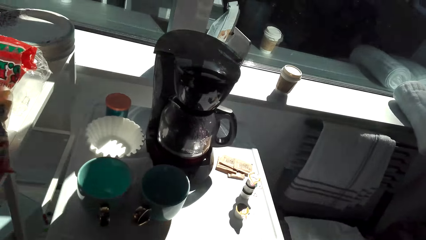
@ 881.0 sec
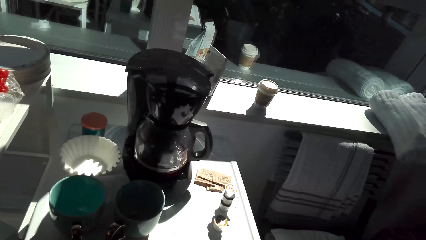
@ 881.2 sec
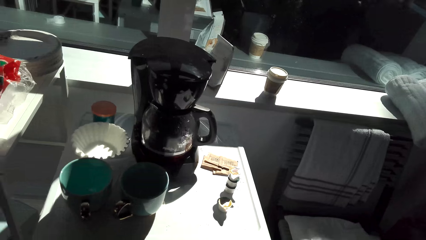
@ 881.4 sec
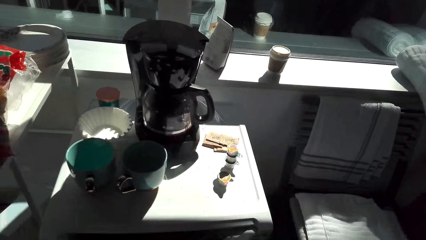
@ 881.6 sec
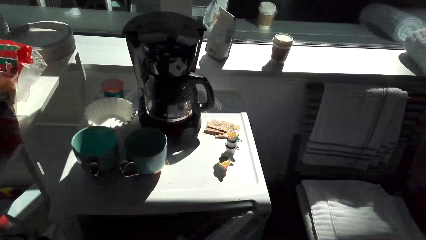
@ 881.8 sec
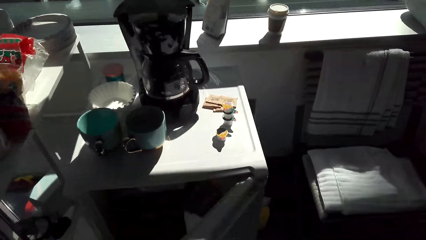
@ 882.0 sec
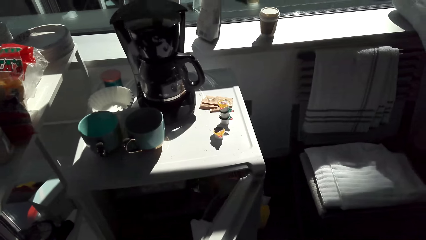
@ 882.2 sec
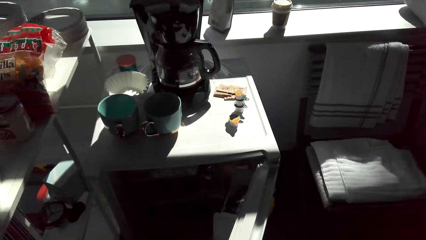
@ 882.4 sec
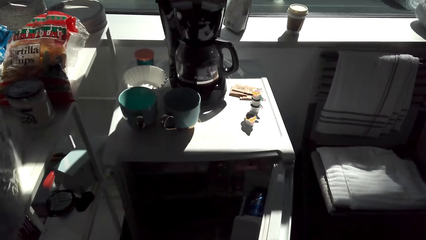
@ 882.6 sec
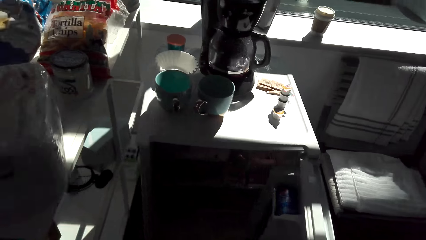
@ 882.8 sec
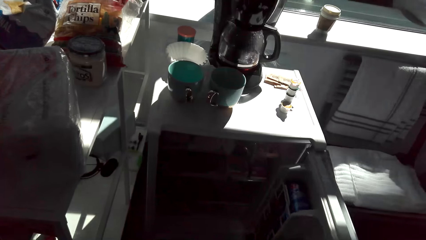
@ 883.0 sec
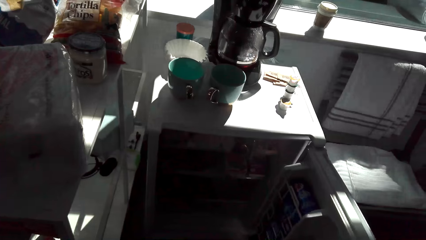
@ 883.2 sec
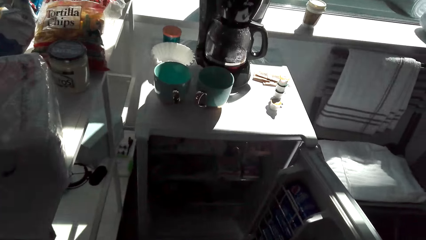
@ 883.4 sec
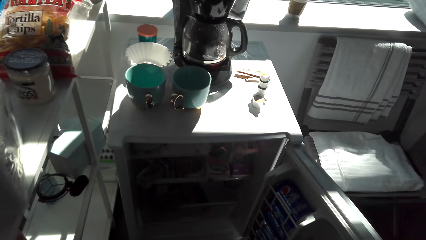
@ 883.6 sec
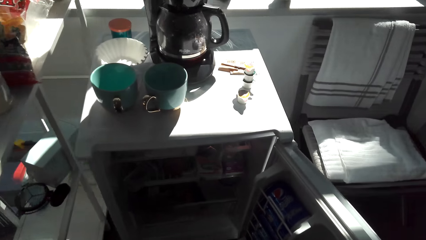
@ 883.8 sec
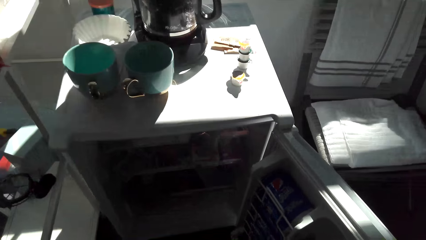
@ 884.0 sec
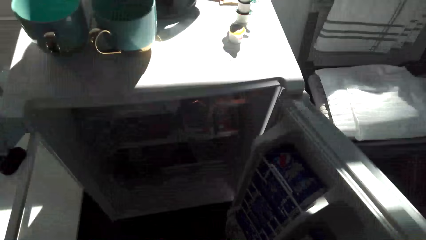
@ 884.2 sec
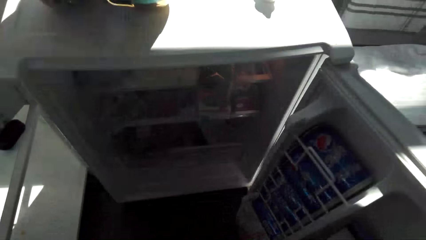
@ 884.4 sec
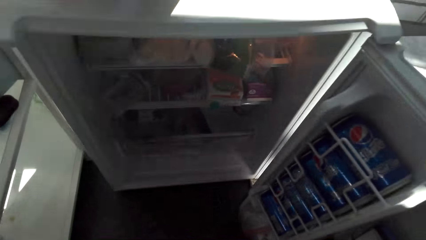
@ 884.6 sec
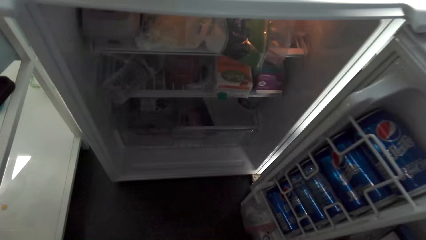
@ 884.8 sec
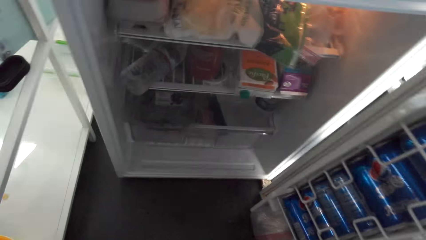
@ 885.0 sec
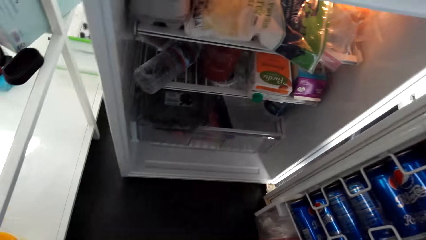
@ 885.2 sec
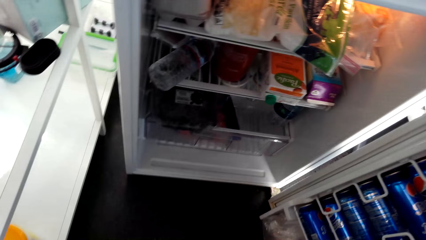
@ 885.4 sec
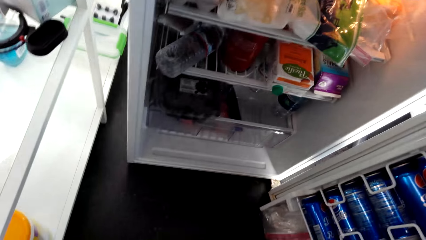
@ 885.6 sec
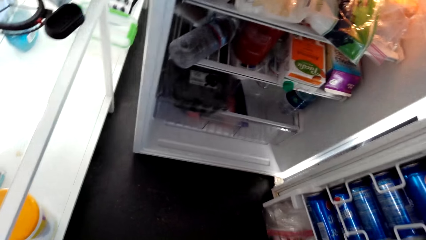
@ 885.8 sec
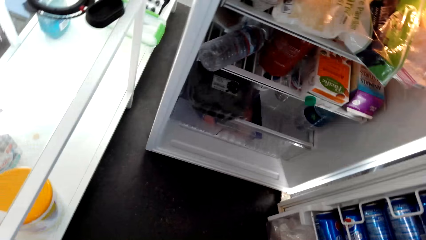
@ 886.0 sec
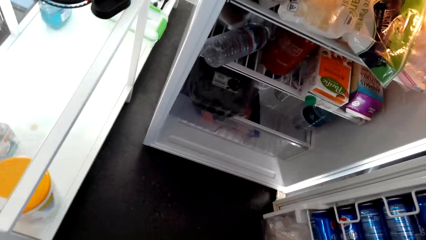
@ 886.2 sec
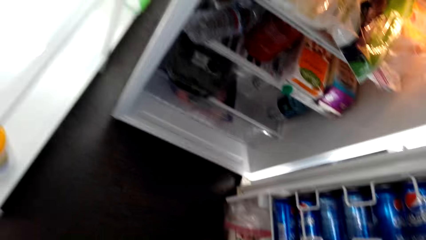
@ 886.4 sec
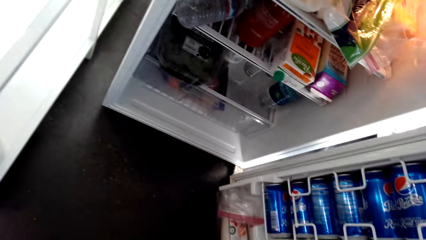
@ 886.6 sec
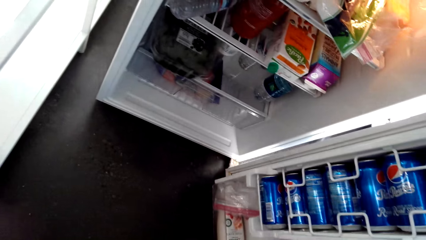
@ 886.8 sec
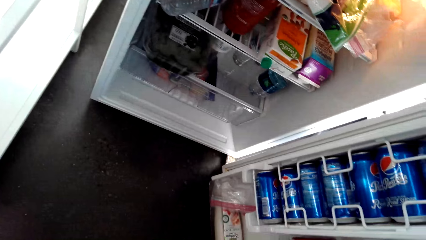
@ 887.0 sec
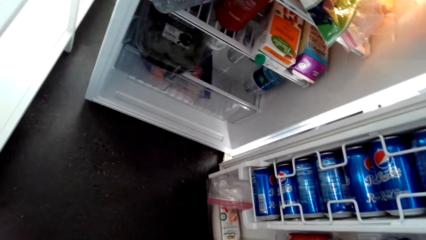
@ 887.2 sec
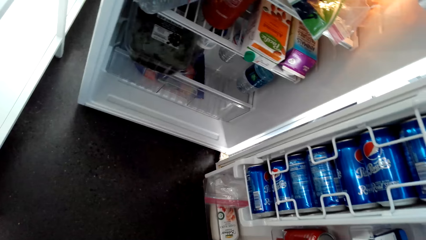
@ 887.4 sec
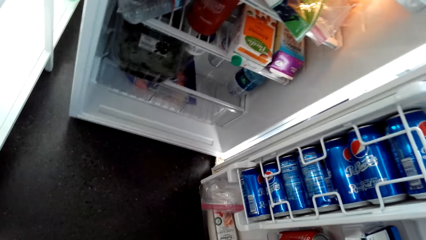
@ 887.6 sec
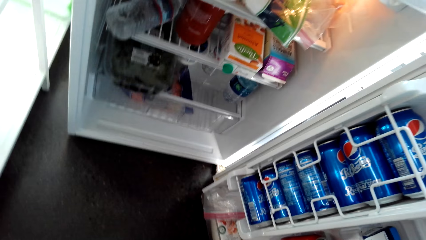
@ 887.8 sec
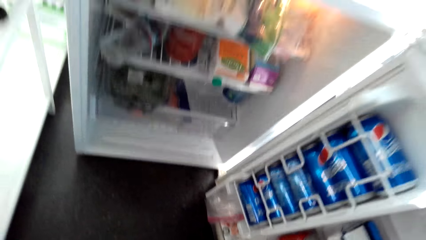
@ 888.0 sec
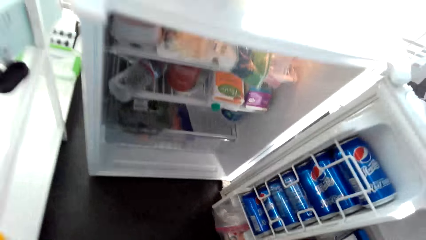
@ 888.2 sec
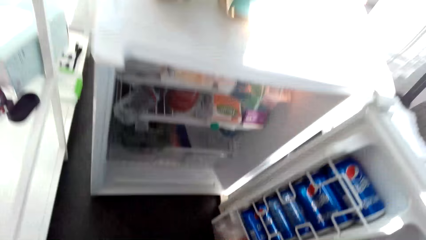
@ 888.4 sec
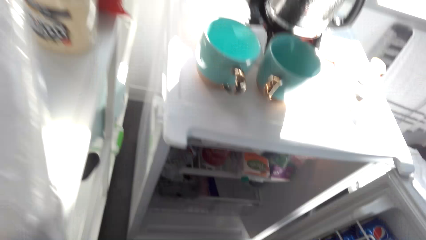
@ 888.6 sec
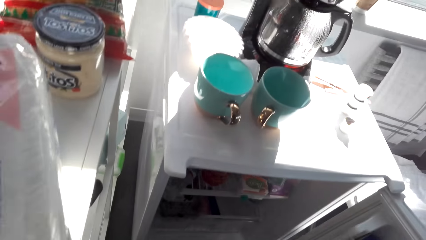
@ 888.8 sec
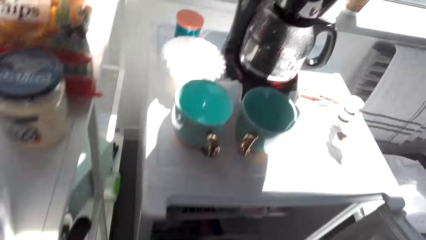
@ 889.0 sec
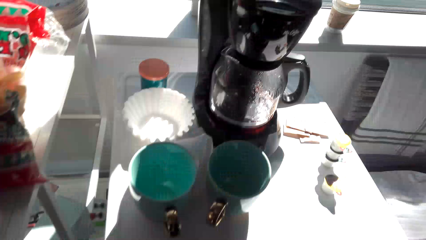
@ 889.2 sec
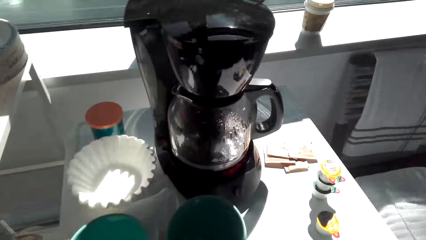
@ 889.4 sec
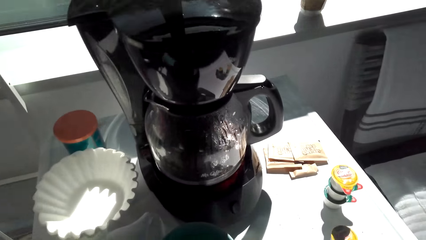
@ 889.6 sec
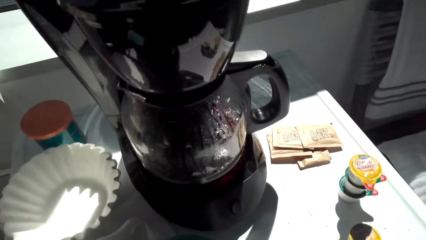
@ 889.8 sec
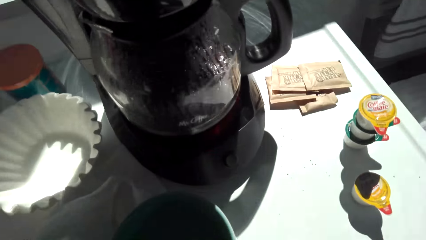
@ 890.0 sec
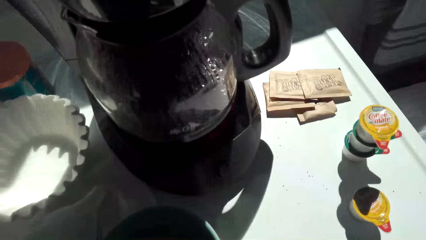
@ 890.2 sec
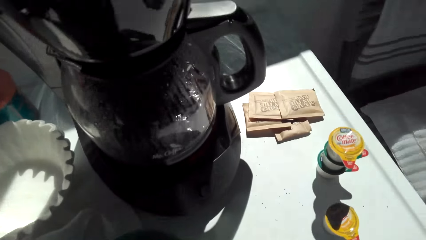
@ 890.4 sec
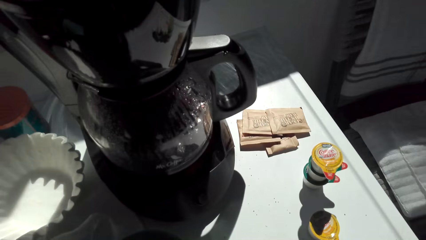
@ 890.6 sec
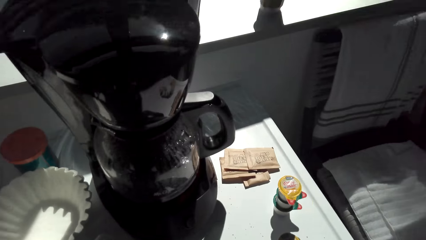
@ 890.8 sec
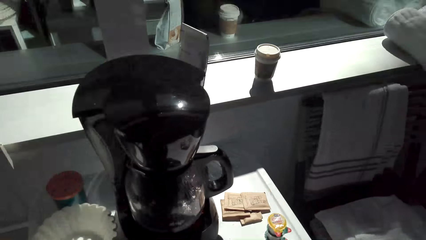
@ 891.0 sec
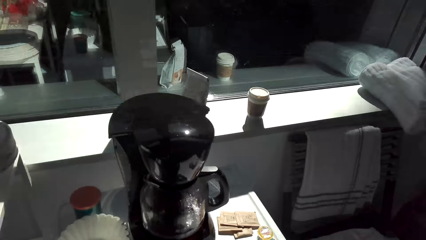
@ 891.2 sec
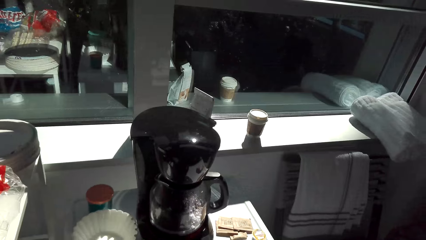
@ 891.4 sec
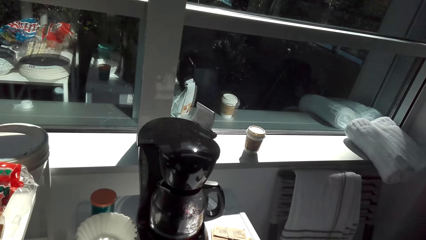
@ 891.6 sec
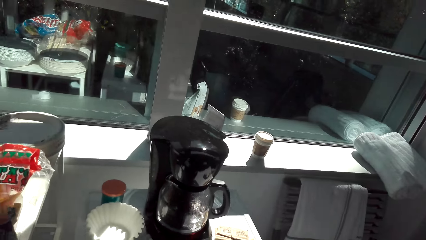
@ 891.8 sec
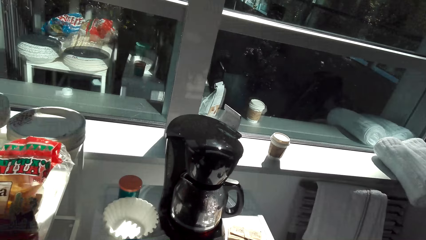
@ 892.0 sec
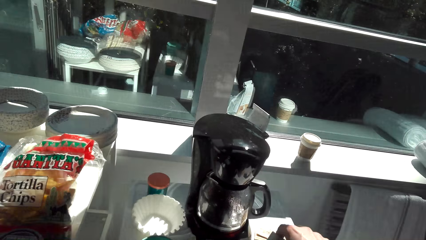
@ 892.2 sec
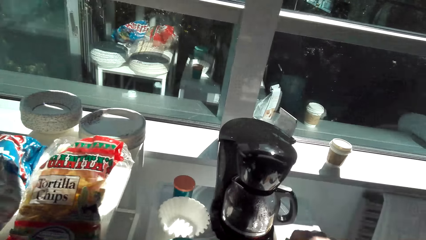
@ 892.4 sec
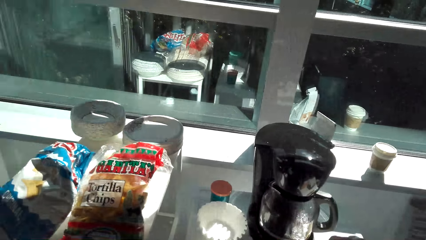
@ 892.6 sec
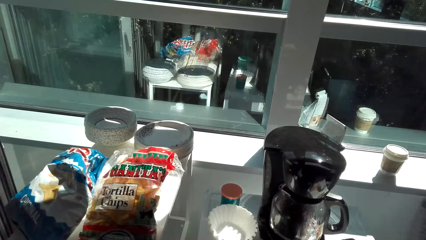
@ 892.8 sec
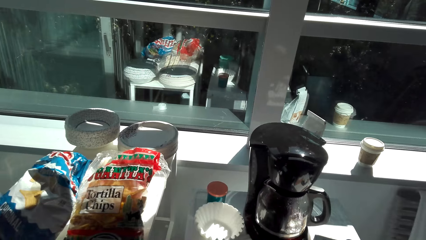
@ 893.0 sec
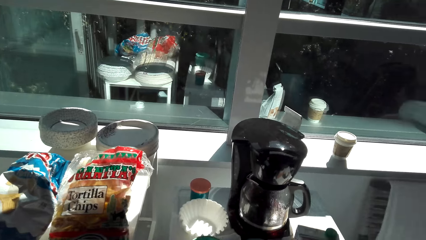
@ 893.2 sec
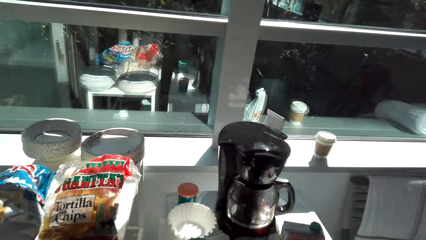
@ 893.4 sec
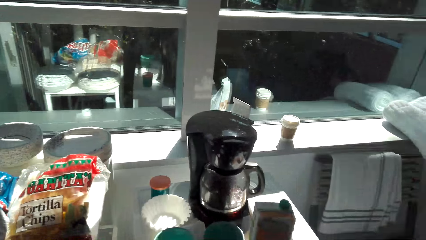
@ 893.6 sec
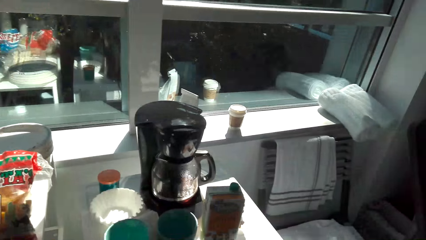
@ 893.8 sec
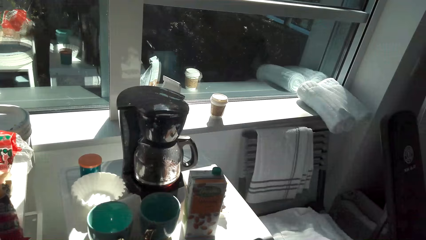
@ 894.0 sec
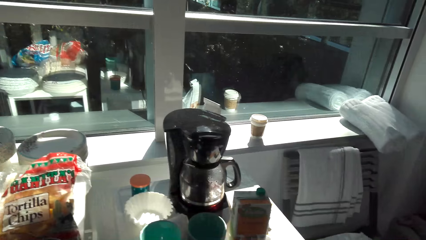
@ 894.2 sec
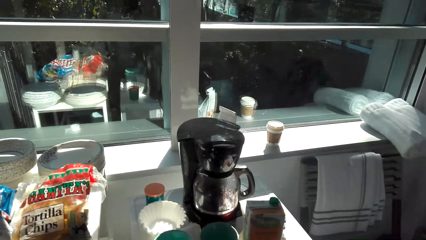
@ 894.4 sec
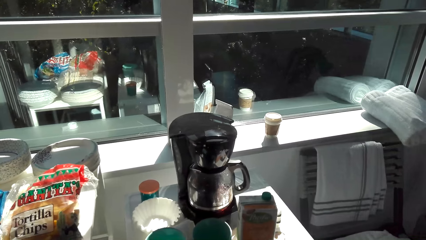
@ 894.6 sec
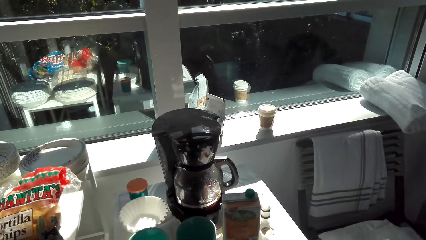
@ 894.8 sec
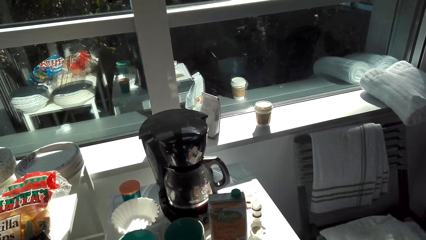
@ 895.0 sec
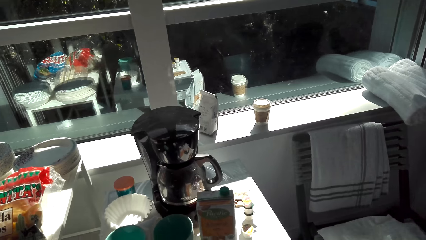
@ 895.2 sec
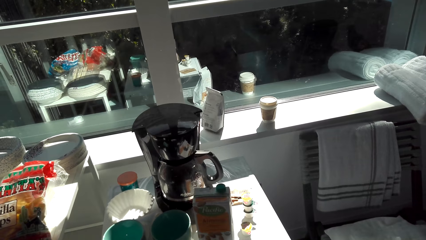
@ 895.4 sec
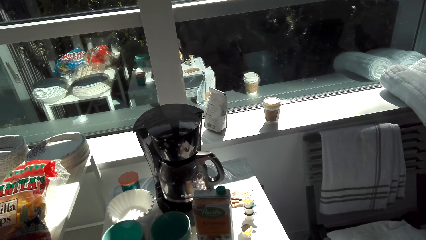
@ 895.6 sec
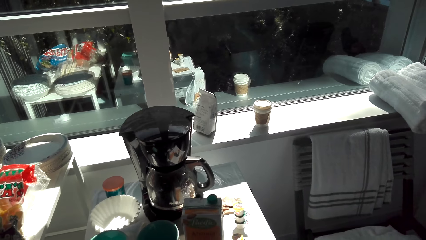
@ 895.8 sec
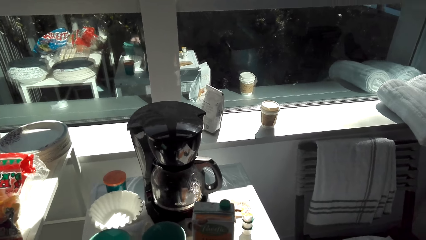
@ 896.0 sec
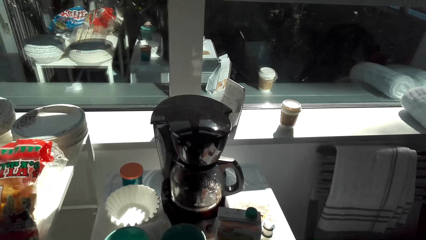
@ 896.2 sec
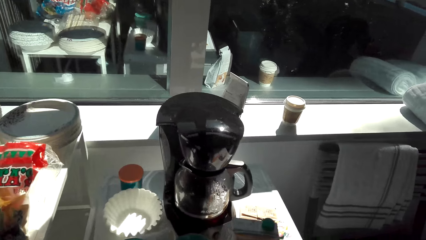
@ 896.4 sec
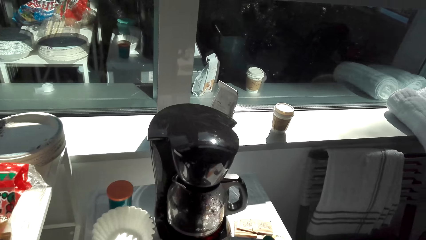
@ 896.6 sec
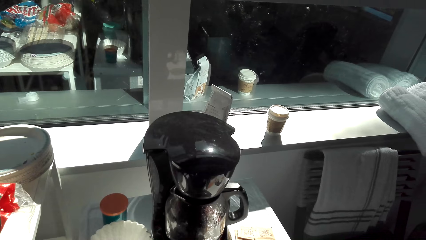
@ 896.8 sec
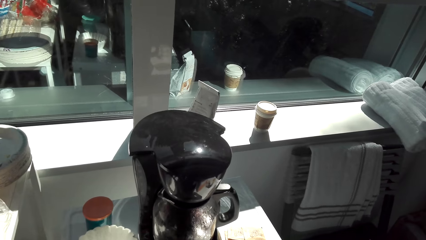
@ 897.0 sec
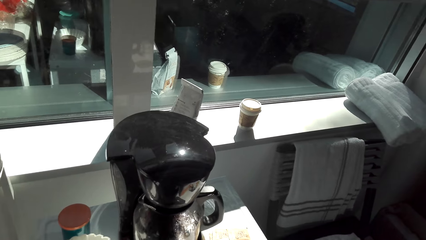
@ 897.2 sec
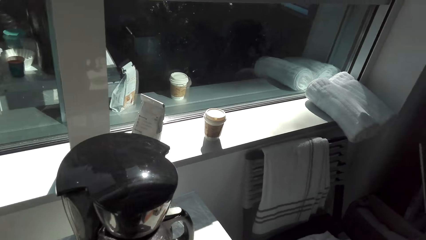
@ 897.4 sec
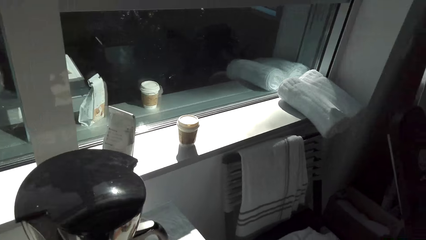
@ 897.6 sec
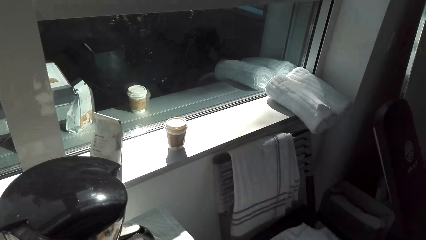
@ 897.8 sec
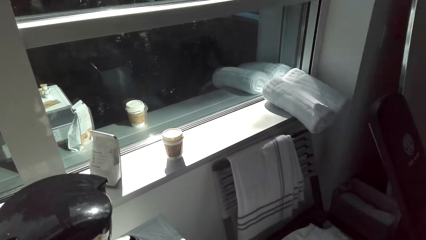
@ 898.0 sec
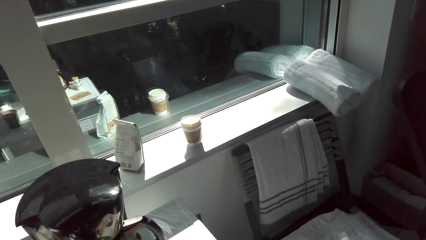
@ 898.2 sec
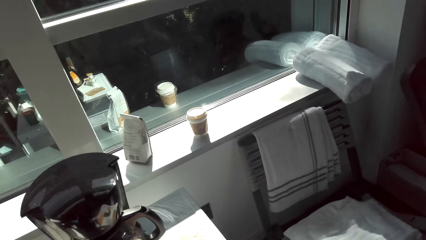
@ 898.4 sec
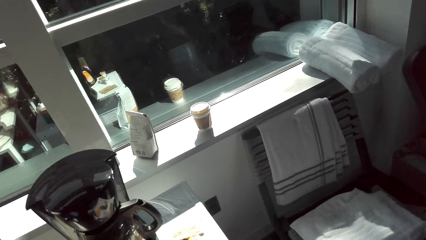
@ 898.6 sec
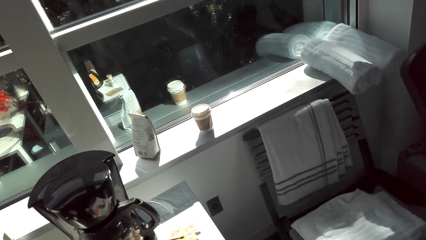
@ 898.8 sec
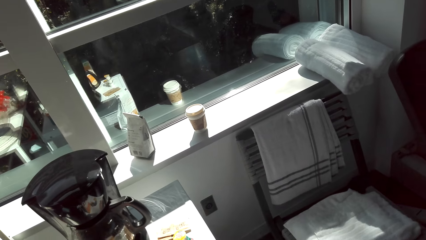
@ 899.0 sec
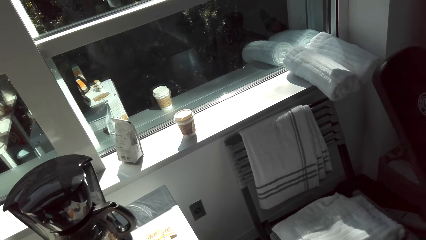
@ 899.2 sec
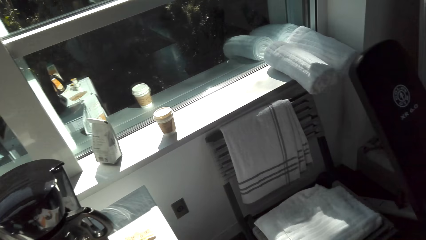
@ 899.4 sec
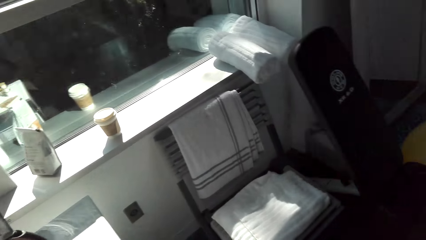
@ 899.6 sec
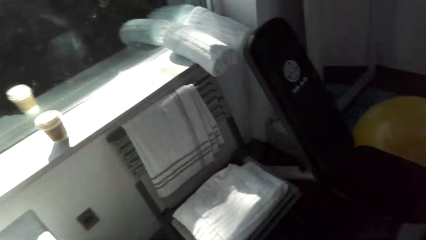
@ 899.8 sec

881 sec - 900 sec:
The camera wearer opens a mini fridge. They look in the fridge. They look around. They take out a drink from the fridge.
